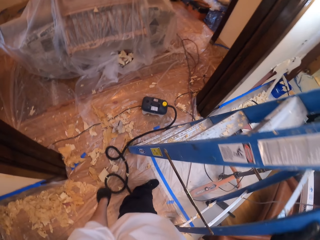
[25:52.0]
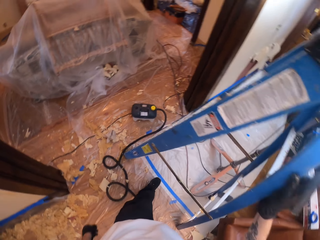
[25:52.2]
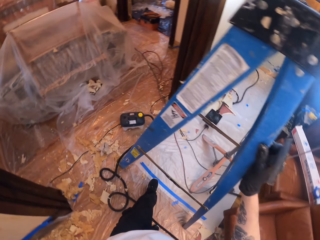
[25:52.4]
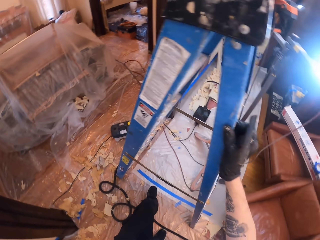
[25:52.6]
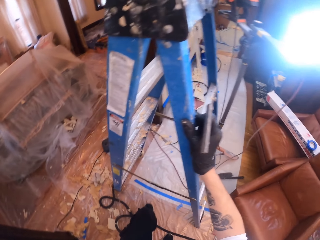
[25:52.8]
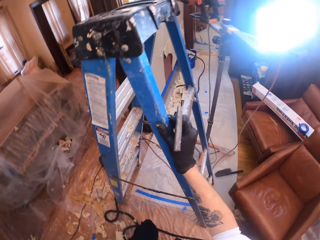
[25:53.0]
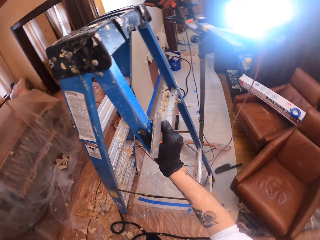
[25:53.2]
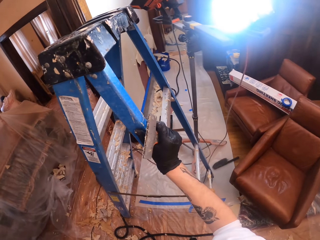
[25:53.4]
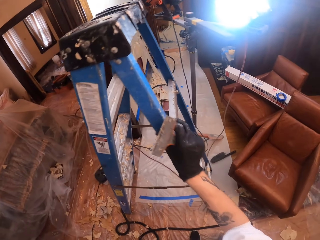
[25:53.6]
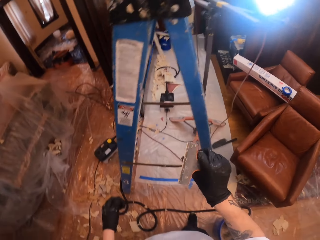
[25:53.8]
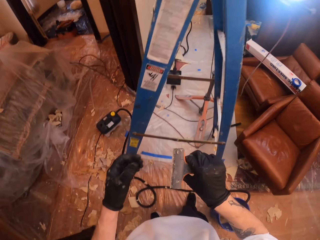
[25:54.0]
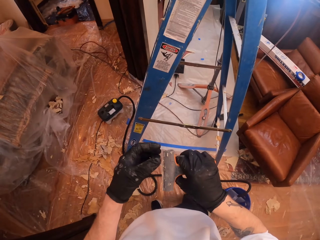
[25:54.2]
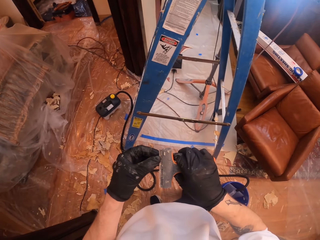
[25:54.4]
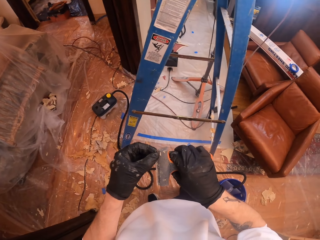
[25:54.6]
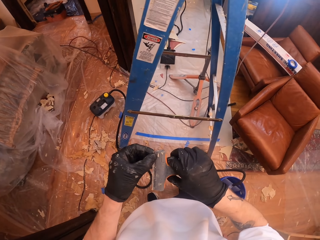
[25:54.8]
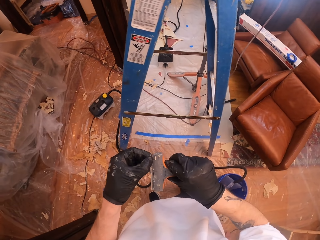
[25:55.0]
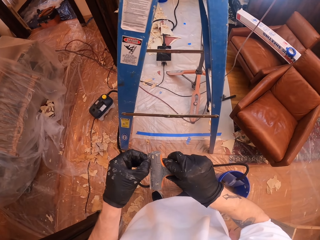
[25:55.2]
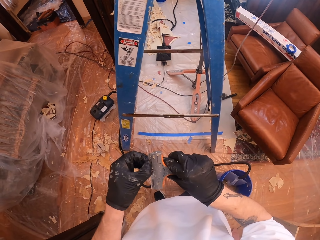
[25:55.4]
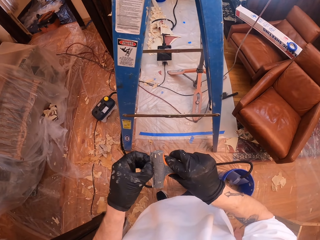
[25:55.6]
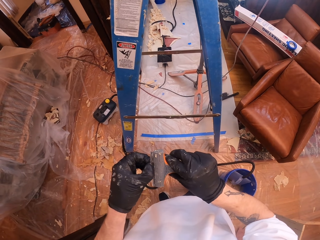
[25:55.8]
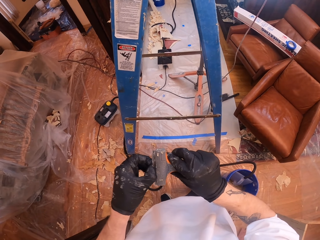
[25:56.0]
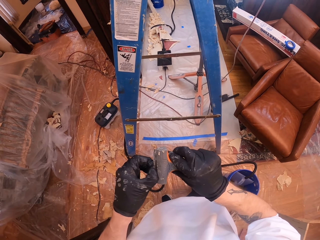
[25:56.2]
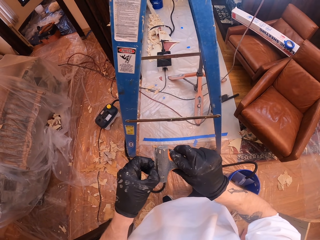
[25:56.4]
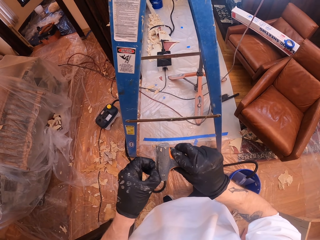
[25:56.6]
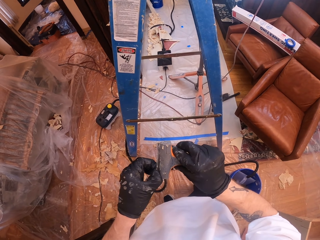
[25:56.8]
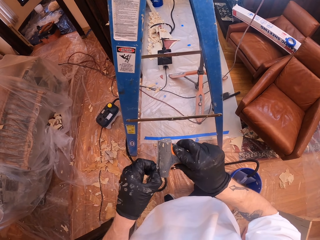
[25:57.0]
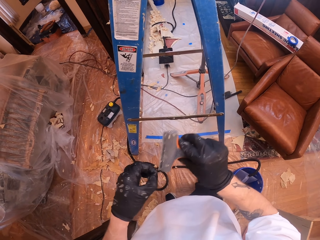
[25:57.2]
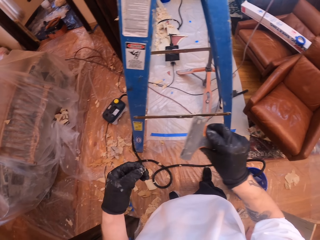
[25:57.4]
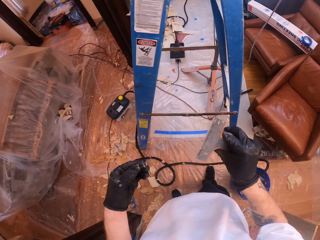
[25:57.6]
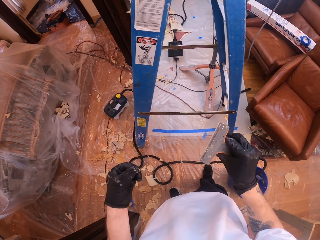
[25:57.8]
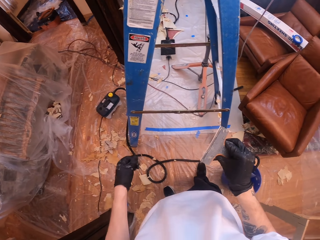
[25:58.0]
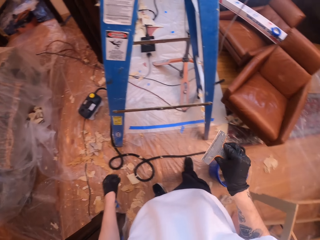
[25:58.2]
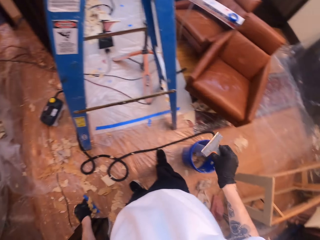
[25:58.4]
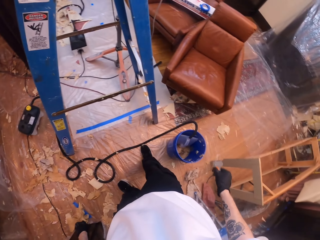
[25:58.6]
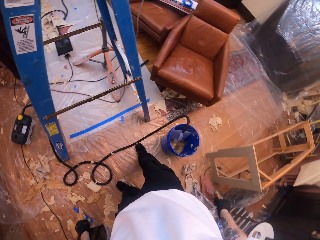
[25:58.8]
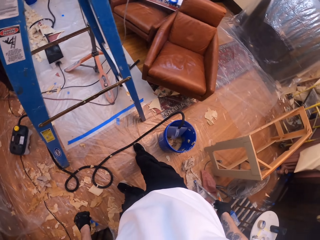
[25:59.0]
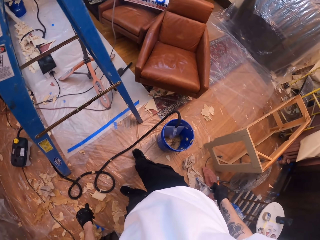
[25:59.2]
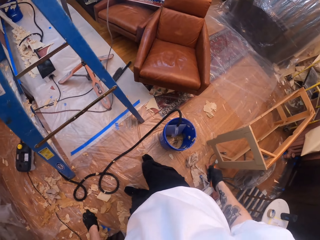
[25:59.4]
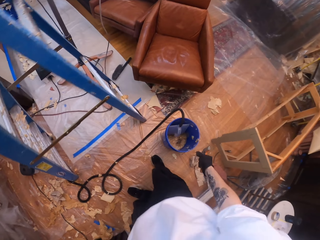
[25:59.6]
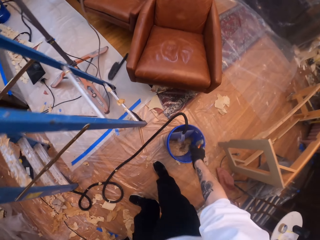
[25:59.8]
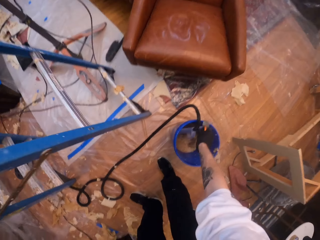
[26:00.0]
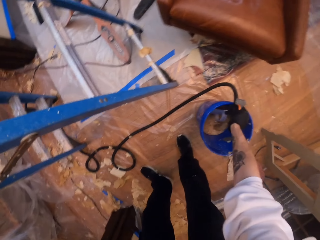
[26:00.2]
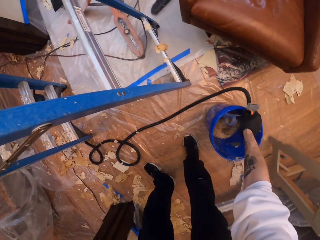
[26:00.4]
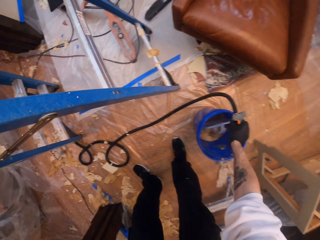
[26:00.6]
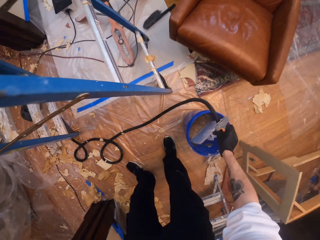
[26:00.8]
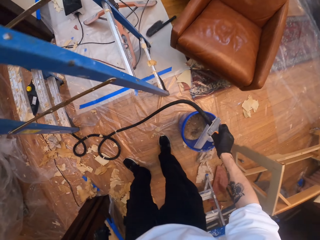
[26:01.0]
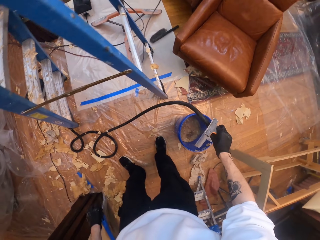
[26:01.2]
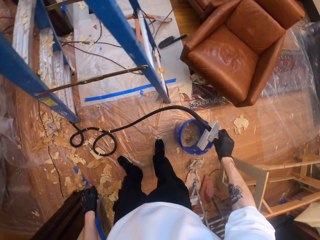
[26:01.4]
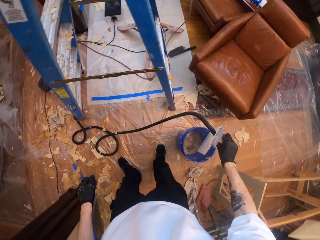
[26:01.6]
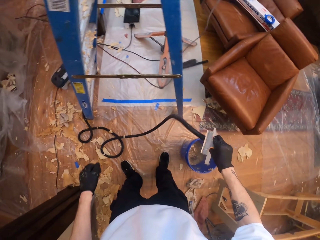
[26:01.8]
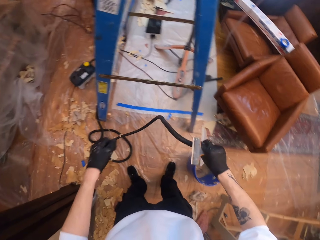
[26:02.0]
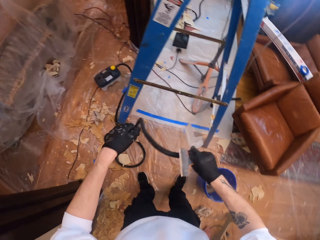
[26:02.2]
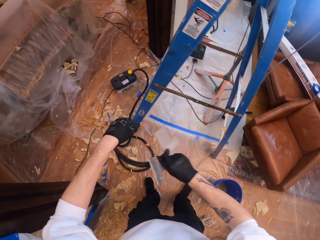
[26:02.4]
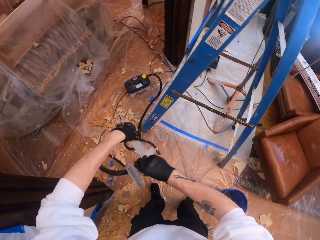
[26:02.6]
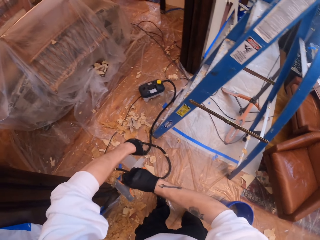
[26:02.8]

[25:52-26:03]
The camera wearer looks around a room. They wipe a scraper. They drop wallpaper. They look around the room. They pick up a wallpaper steamer.

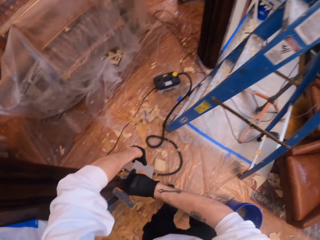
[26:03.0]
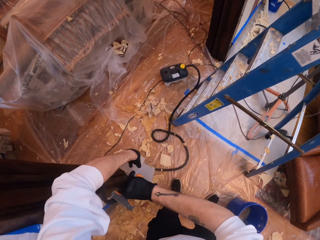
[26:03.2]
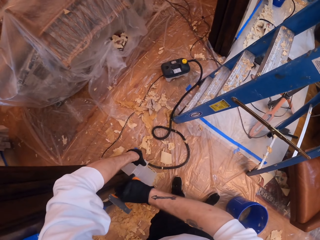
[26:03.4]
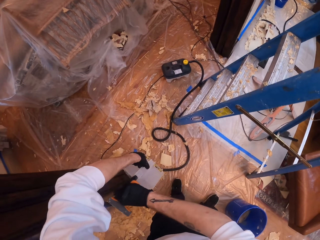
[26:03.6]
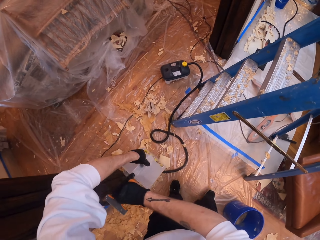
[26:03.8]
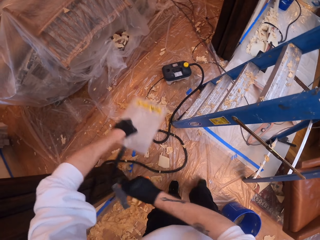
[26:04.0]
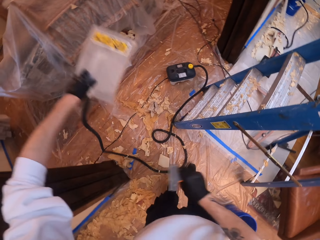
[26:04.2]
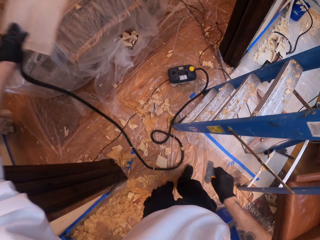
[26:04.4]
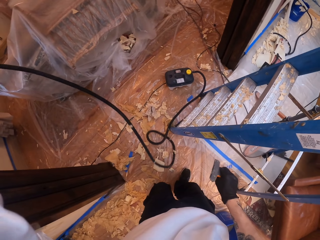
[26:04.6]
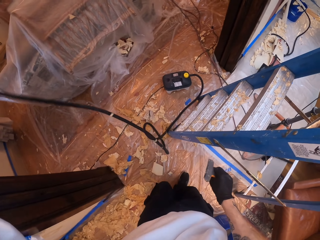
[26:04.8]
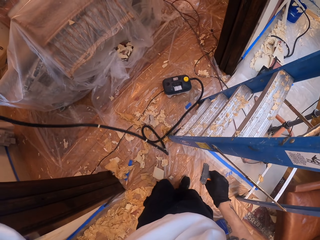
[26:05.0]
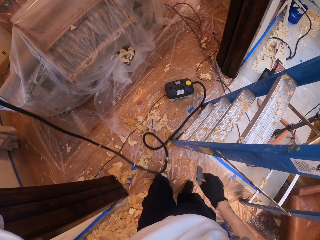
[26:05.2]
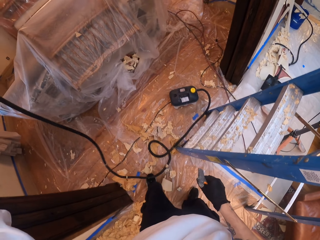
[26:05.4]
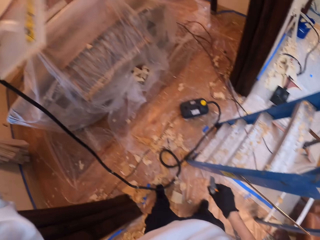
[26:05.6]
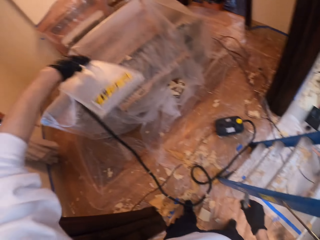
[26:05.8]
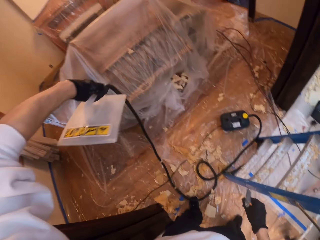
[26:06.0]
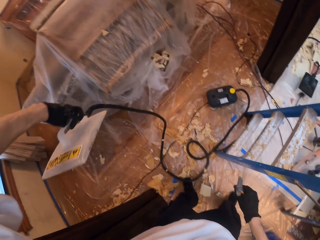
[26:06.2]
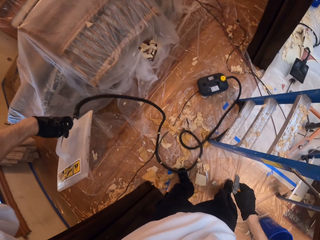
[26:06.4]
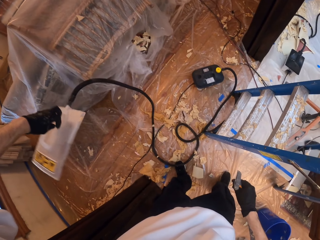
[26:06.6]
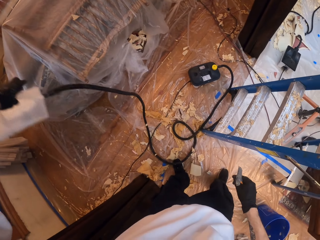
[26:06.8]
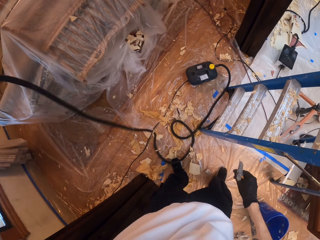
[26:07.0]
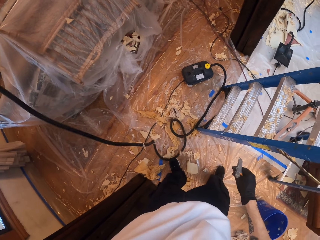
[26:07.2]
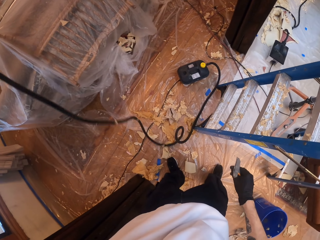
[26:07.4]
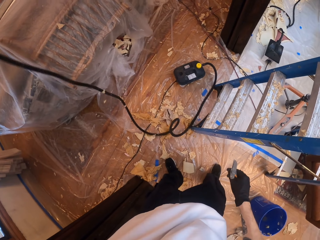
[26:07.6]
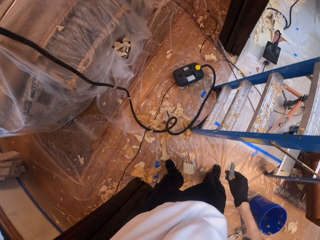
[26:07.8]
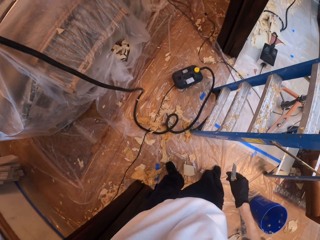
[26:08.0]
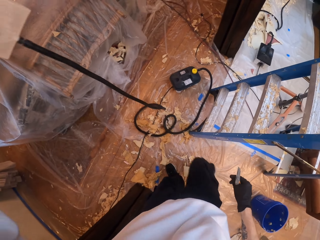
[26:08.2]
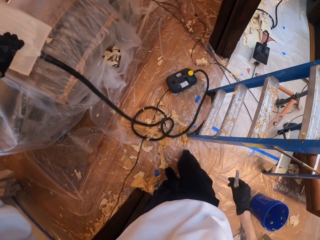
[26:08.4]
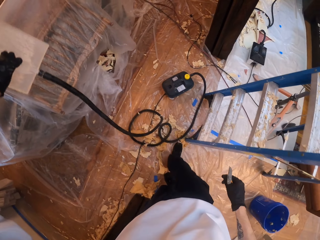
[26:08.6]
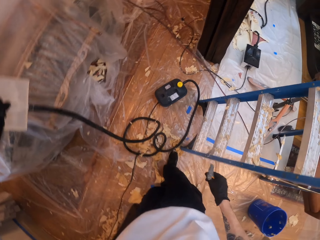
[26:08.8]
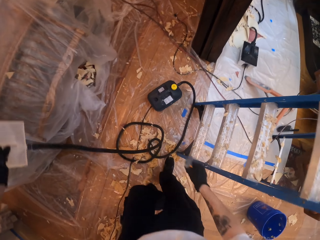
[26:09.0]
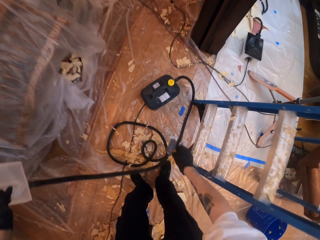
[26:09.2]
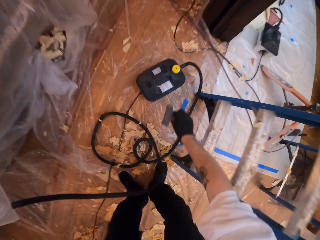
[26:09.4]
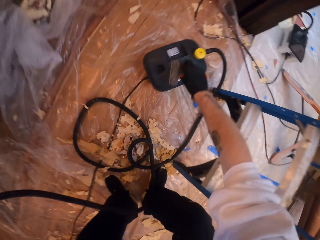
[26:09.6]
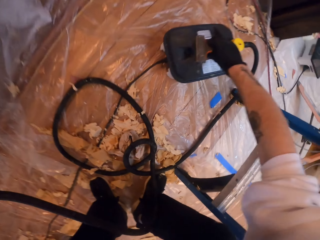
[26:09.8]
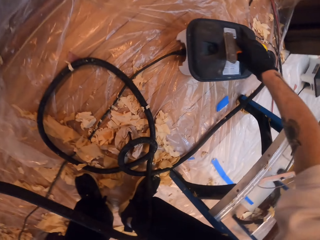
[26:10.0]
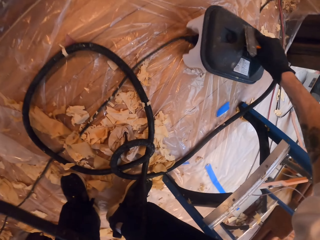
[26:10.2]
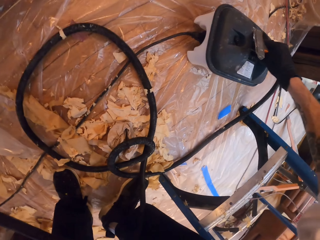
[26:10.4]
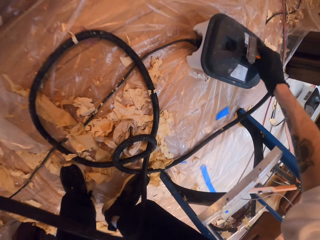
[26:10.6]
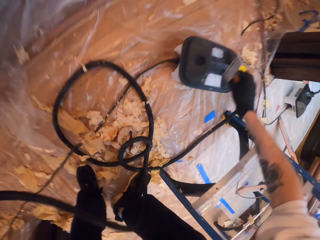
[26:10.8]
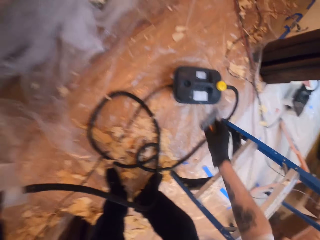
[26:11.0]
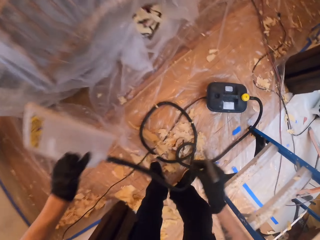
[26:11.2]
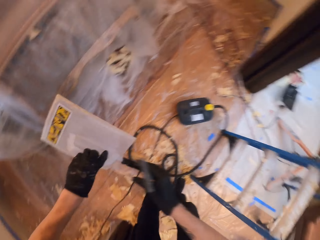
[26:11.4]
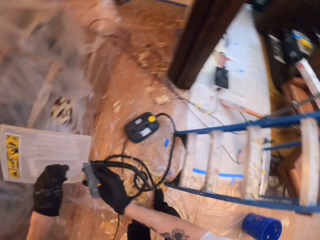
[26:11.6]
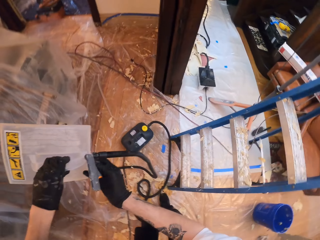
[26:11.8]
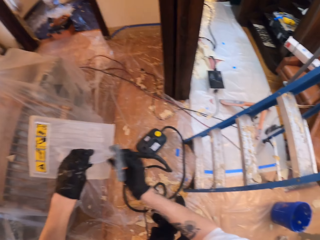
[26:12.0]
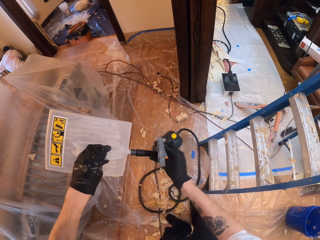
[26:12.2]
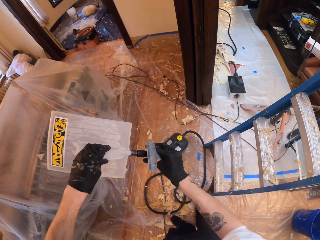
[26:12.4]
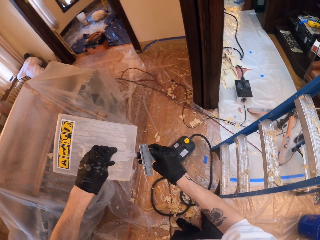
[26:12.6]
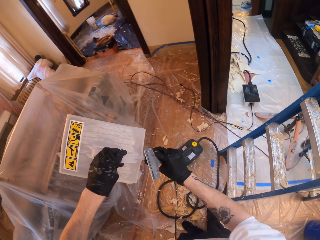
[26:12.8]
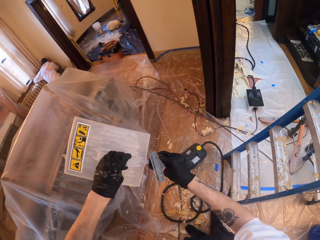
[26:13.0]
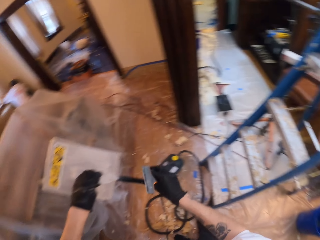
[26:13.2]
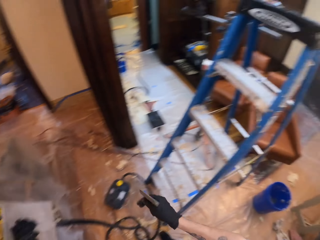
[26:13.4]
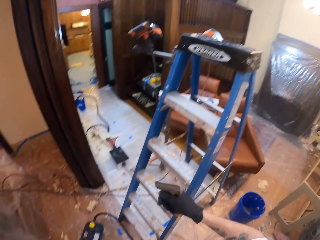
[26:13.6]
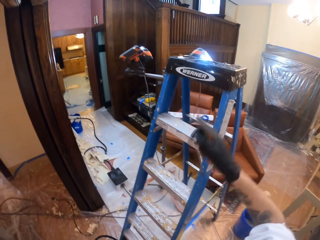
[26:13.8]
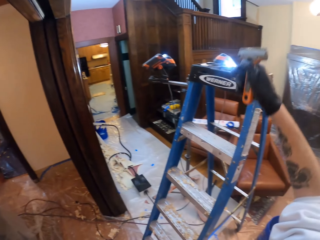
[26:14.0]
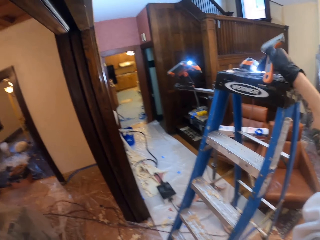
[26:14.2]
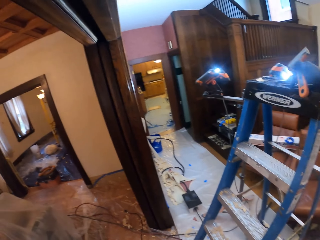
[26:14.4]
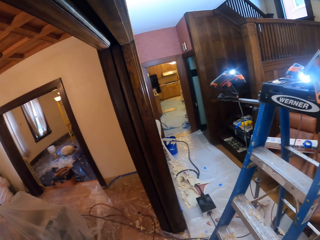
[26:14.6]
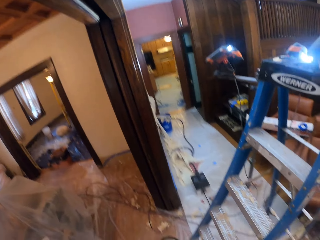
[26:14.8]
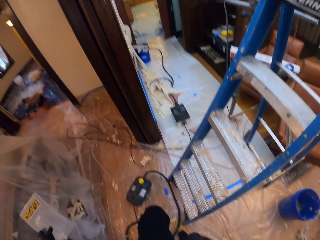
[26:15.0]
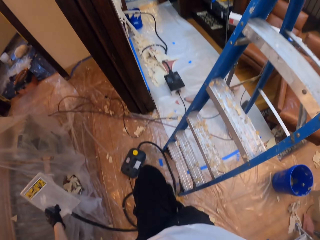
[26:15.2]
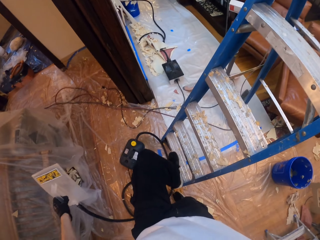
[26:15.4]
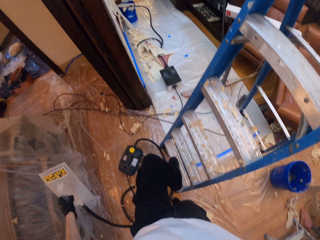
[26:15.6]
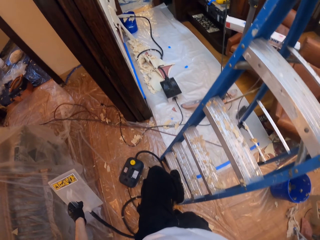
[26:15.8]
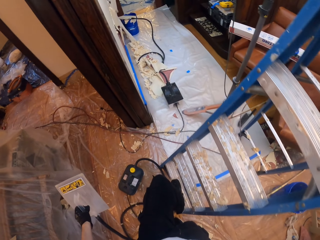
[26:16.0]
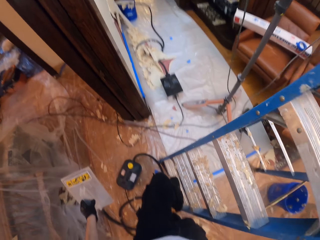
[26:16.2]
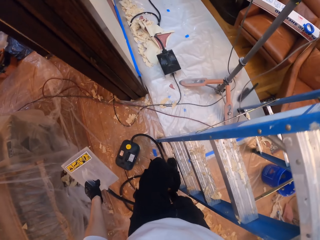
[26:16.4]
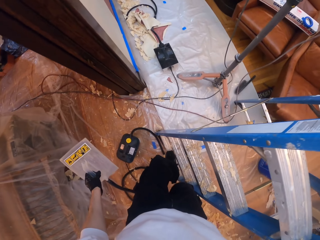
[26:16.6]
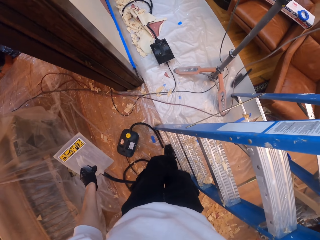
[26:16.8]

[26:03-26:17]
The camera wearer holds the wallpaper steamer. They lift the wallpaper steamer. They walk around a room. They turn the wallpaper steamer. They lift the wallpaper steamer. They adjust the steamer on the floor. They move forward. They reposition the wallpaper steamer. They adjust a container on the floor. They touch the wallpaper steamer. They touch it again. They hold the steamer. They hold a ladder. They adjust the ladder on the floor. They climb on the ladder.
